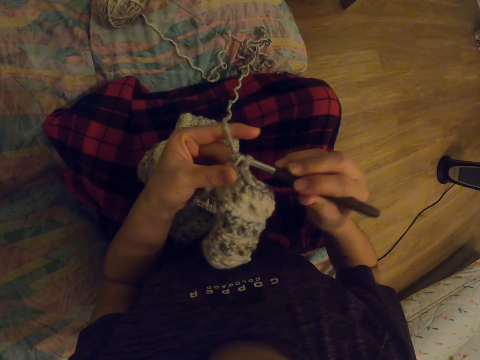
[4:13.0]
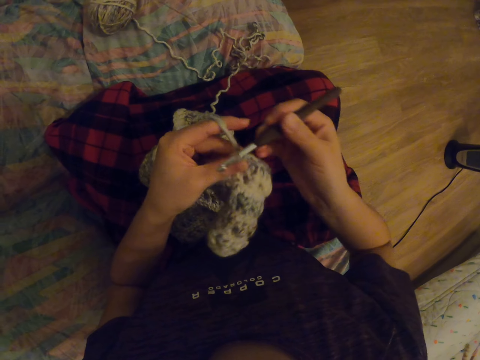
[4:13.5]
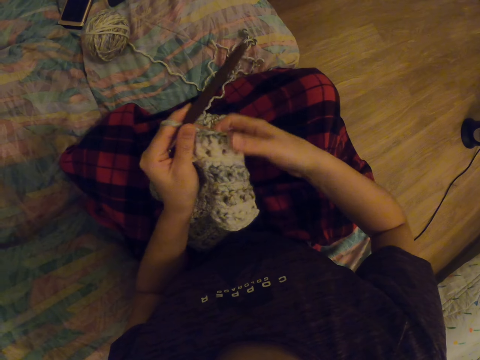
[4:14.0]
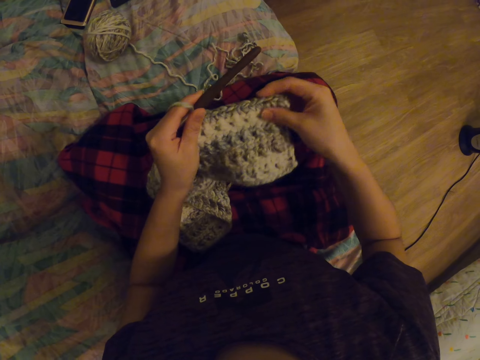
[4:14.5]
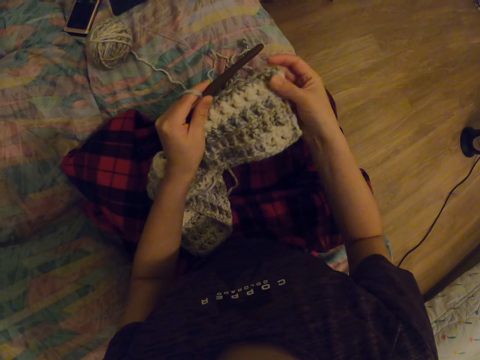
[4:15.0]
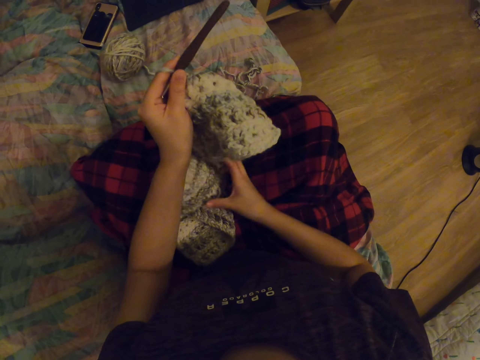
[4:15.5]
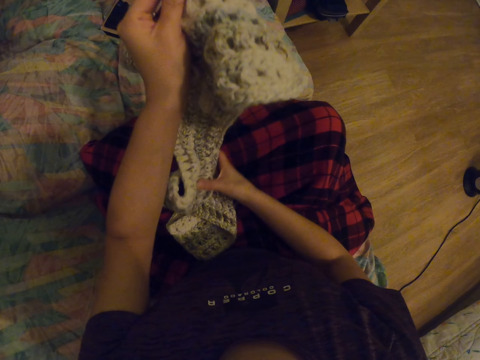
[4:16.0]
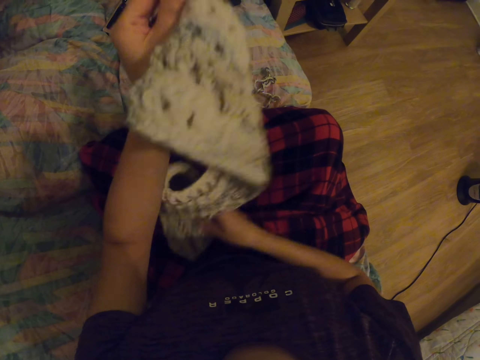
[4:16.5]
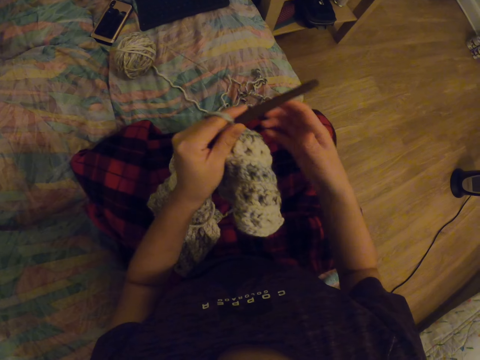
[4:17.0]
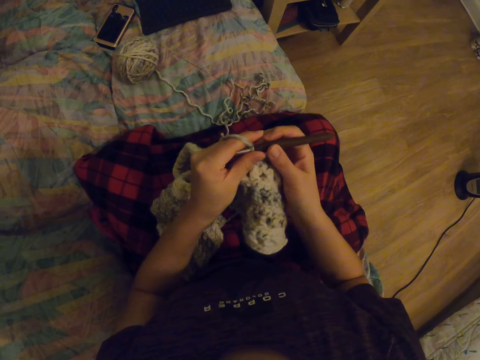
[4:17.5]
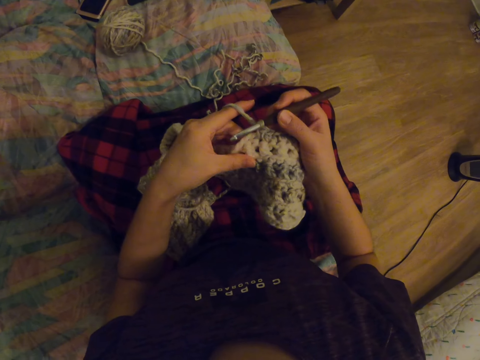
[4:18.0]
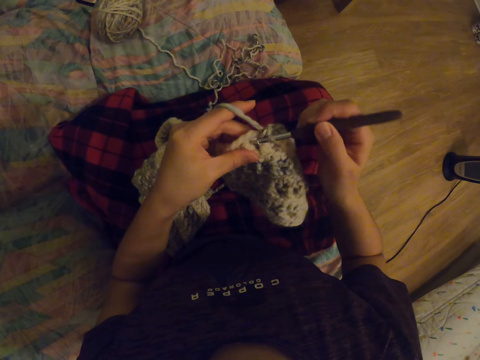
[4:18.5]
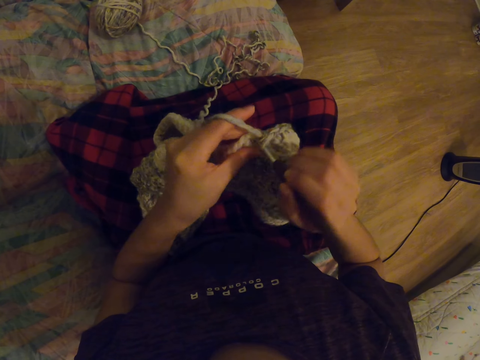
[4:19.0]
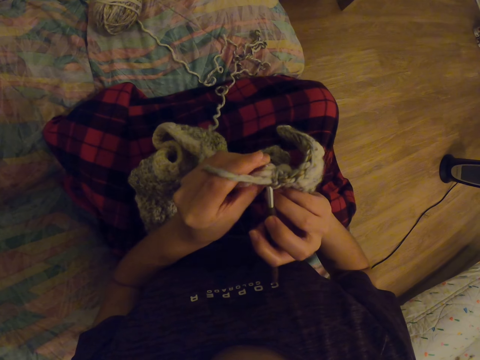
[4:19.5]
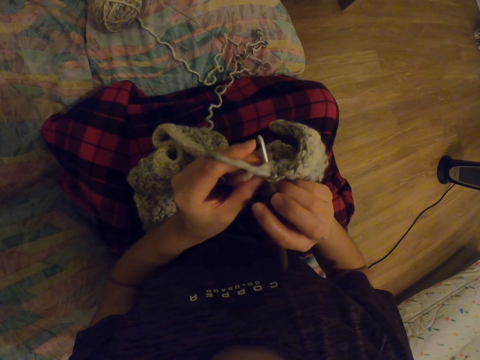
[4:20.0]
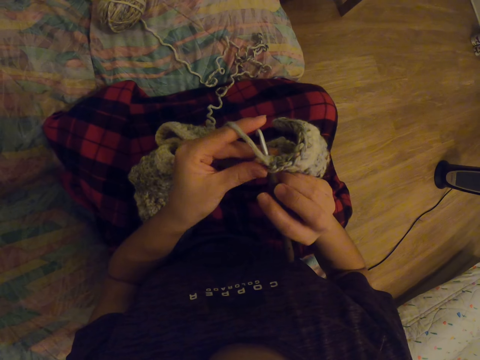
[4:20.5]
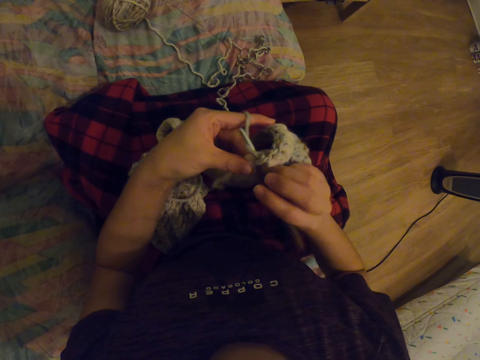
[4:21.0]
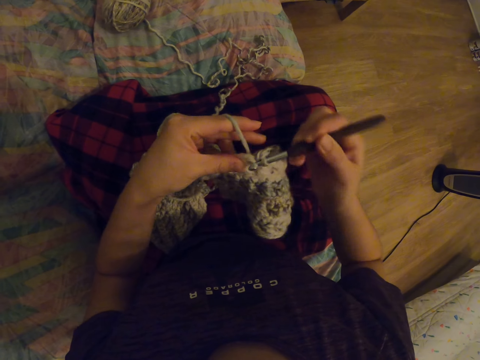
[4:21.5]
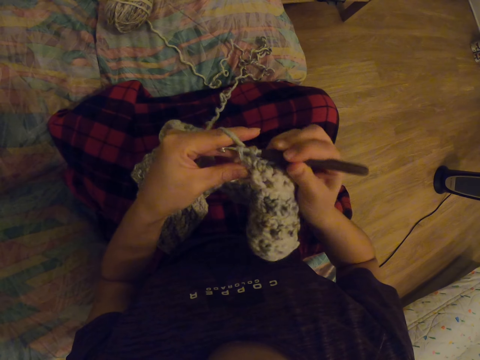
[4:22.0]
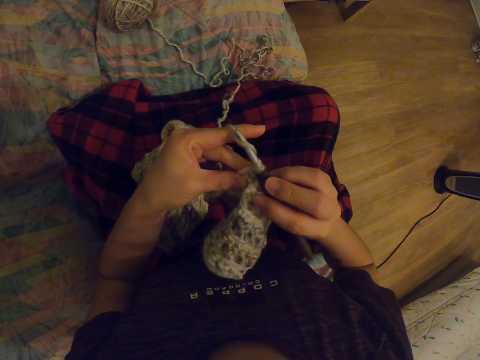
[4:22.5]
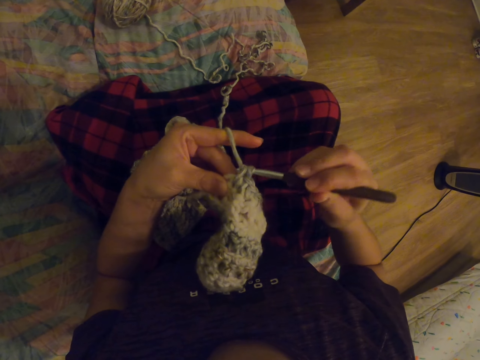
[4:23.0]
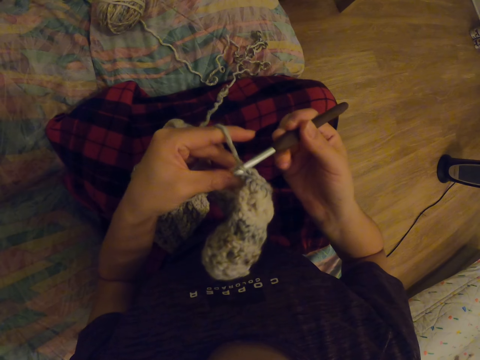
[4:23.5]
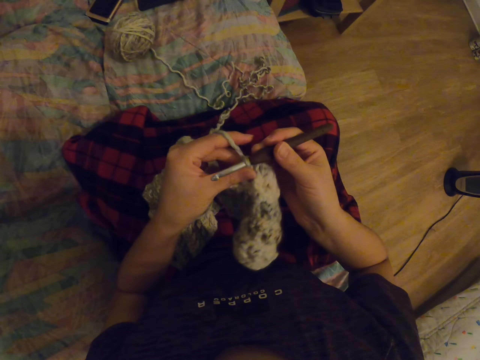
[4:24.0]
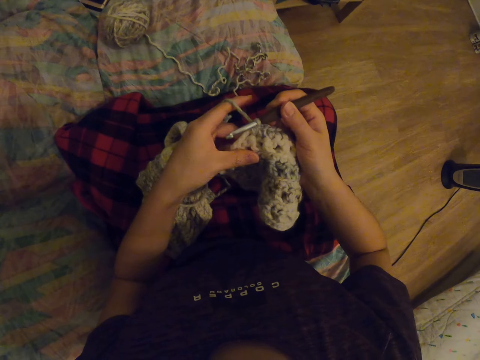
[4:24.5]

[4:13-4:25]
The camera wearer stretches the garment. They lift the garment, put the garment on the lap and knit the garment.

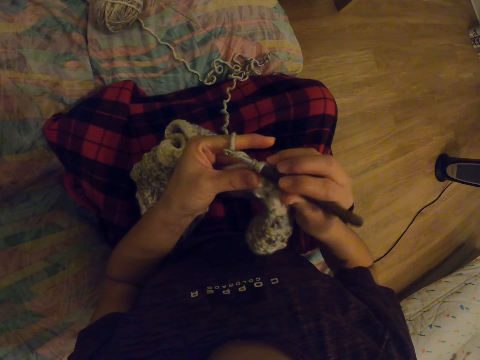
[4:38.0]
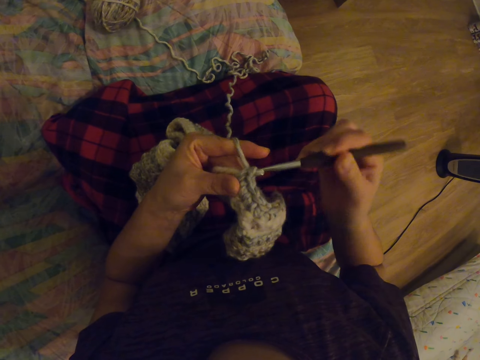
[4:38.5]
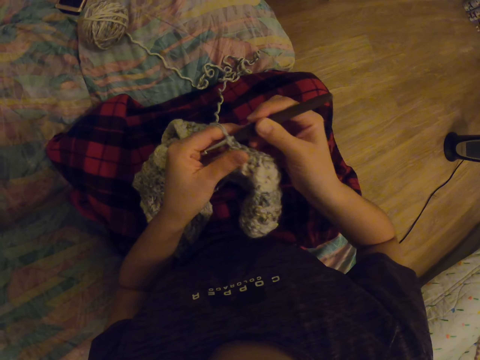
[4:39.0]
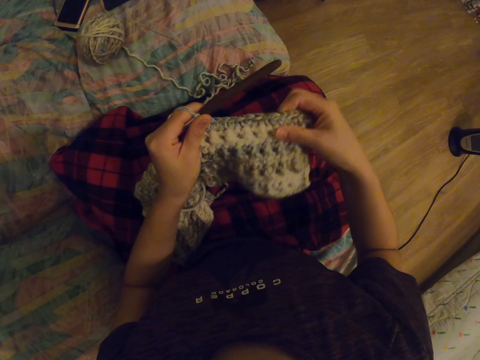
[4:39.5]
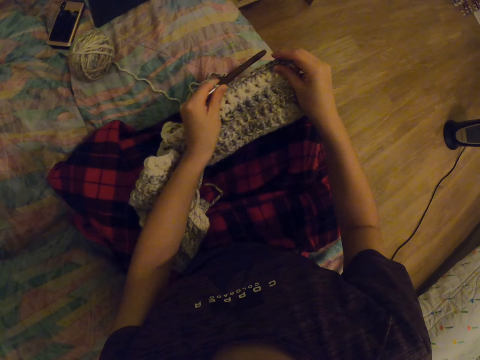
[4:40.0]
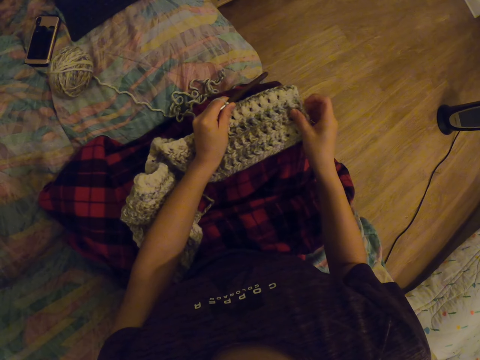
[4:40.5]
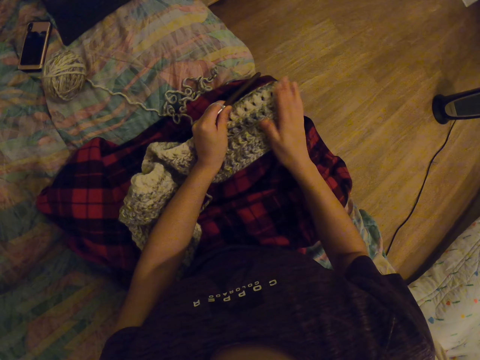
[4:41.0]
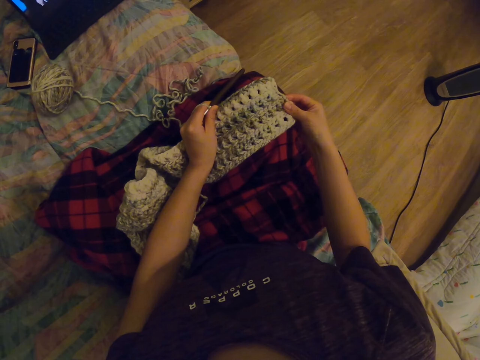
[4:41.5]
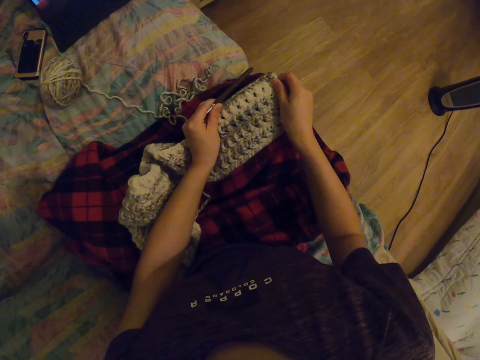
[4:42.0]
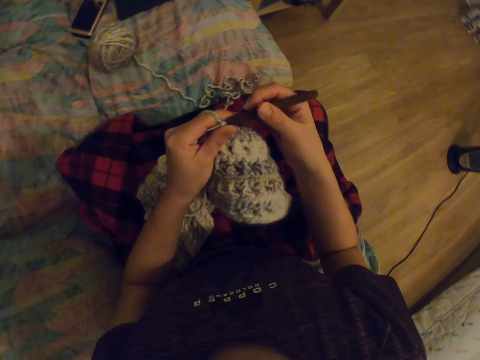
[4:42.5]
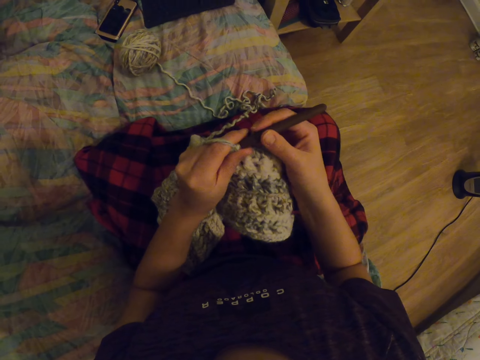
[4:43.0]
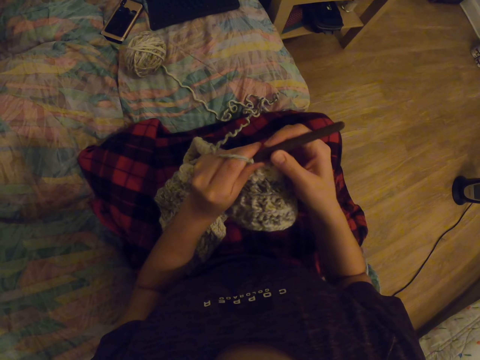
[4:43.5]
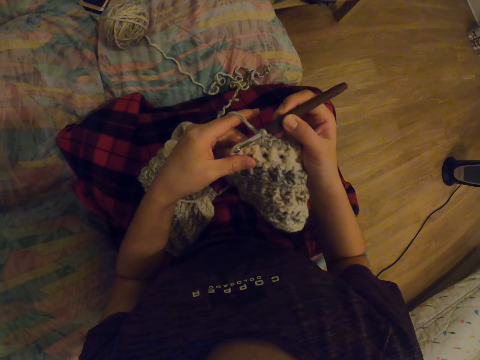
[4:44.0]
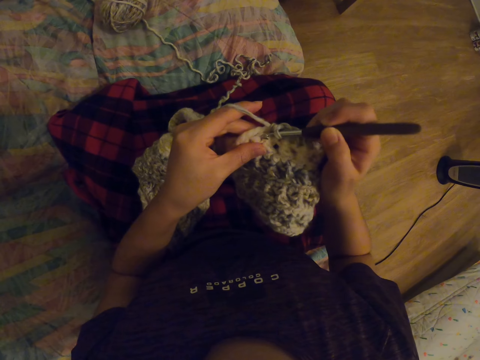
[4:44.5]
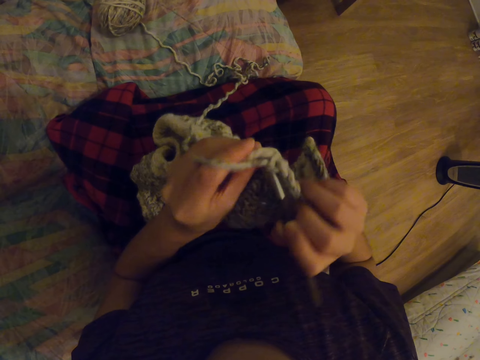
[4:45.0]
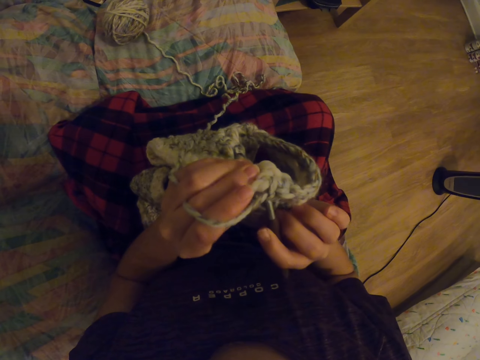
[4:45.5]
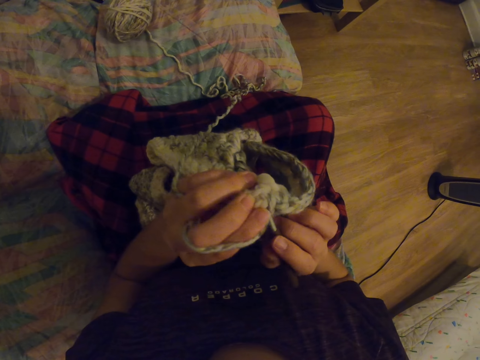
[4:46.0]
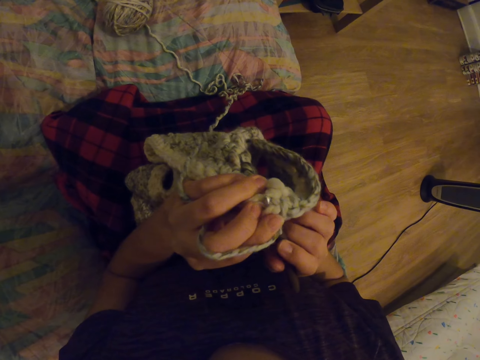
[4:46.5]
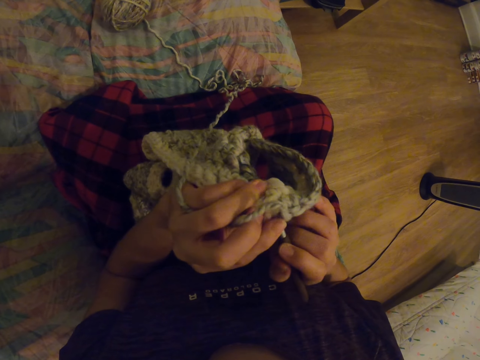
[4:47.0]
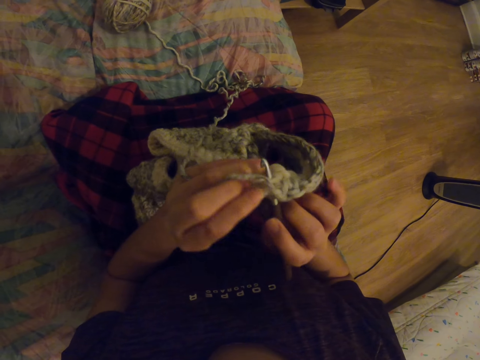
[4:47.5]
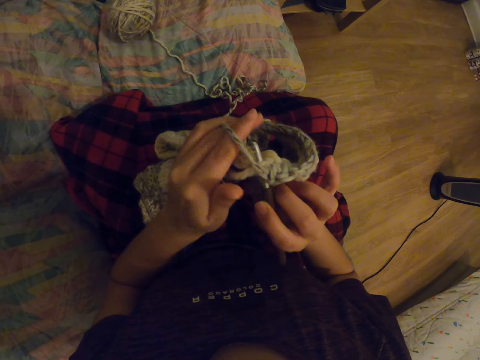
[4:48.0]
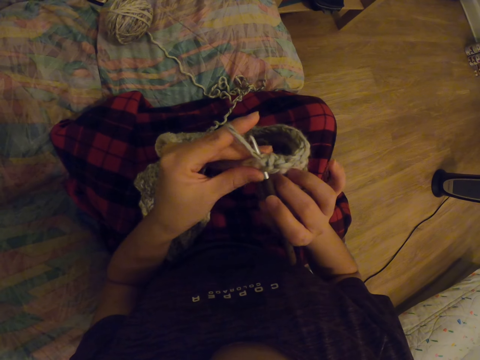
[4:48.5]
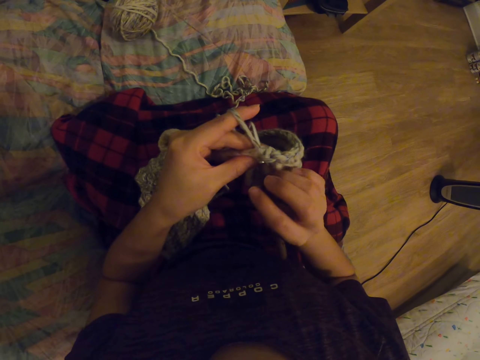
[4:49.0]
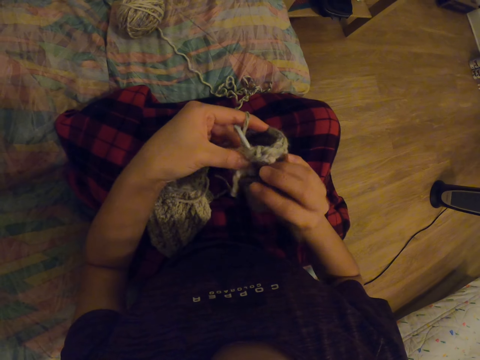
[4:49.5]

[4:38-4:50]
The camera wearer stretches the garment. They place the garment on the lap, pick up the garment and knit the garment.

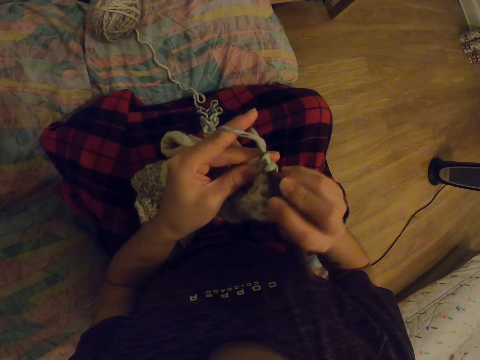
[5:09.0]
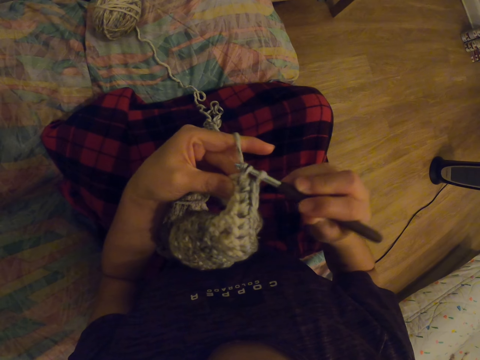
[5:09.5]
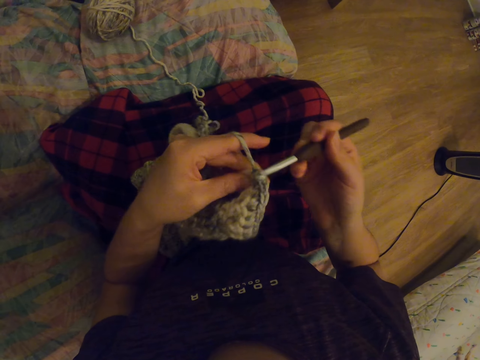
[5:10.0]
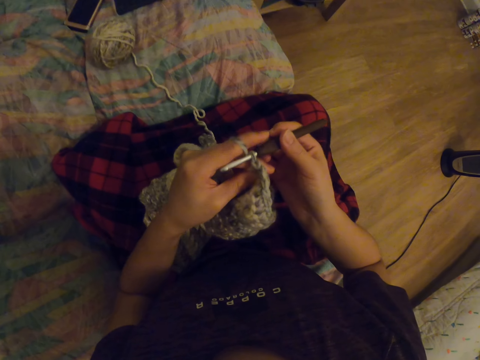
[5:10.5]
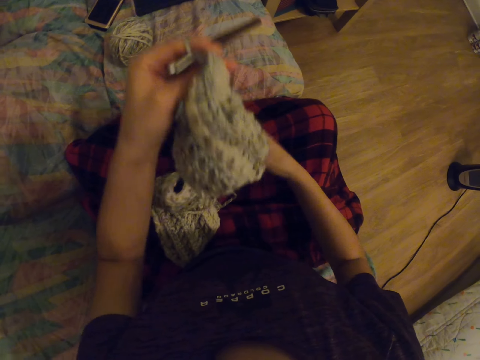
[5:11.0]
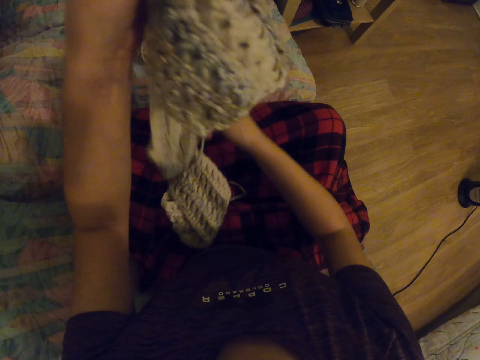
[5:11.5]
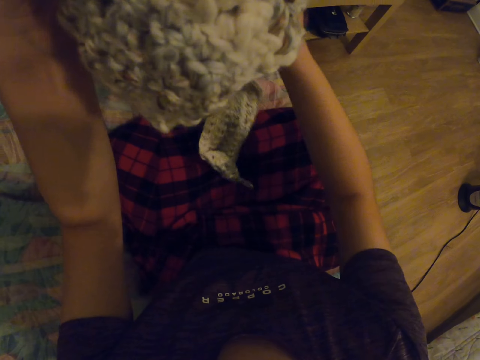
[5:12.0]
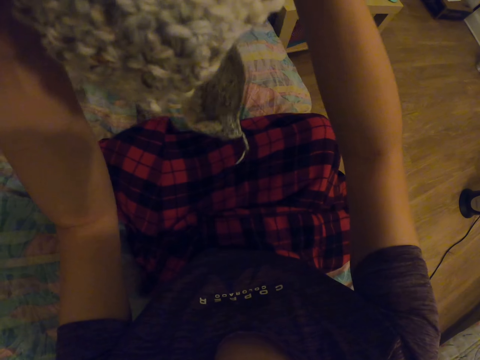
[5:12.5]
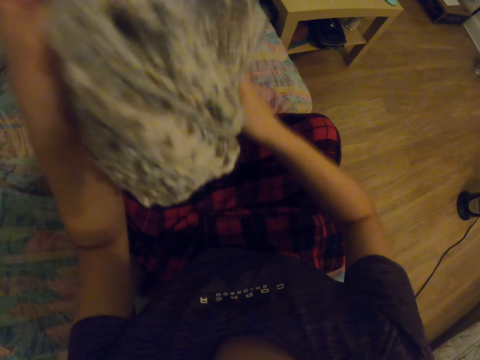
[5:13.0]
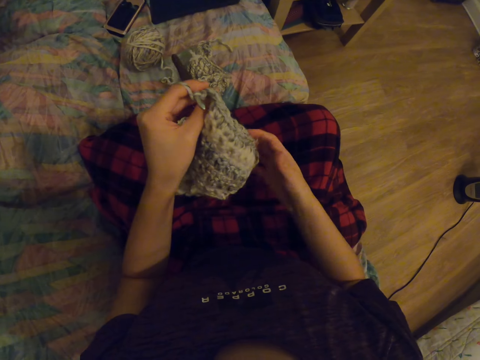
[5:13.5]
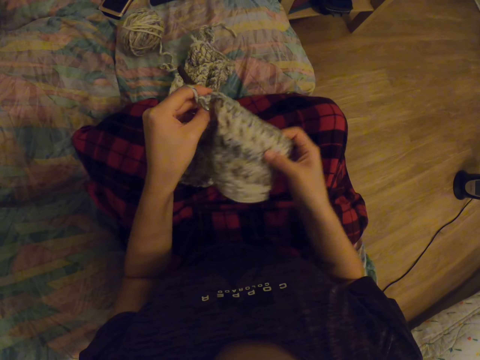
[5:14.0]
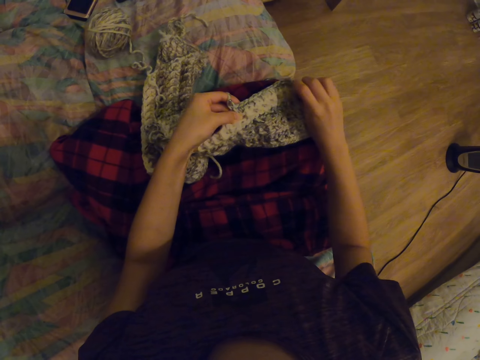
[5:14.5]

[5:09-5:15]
The camera wearer lifts the garment. They place the garment on the lap.
